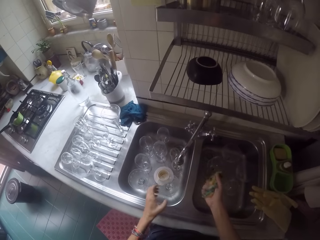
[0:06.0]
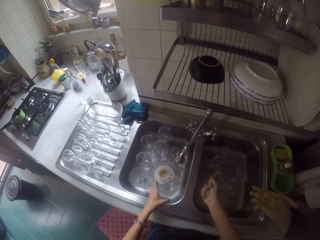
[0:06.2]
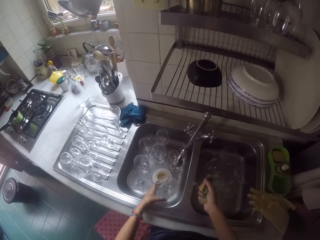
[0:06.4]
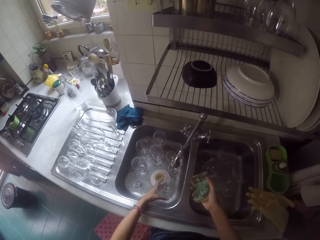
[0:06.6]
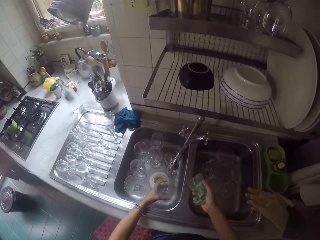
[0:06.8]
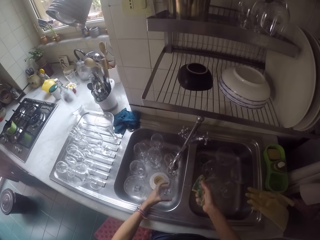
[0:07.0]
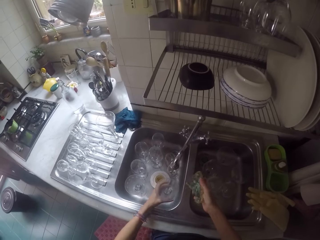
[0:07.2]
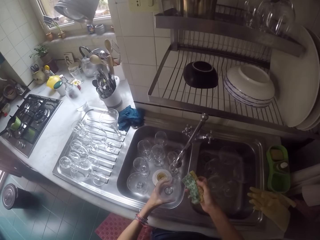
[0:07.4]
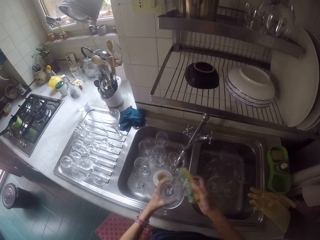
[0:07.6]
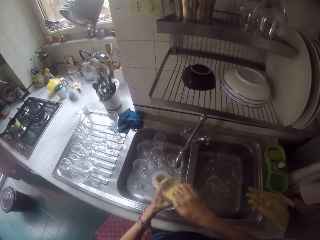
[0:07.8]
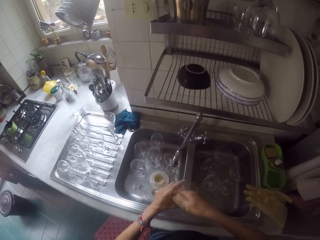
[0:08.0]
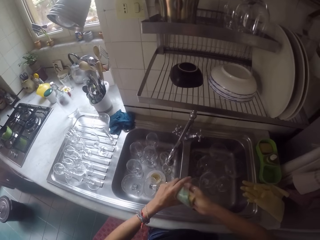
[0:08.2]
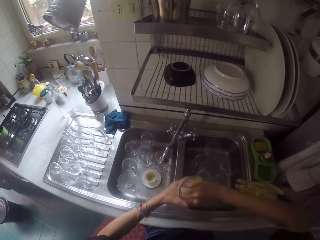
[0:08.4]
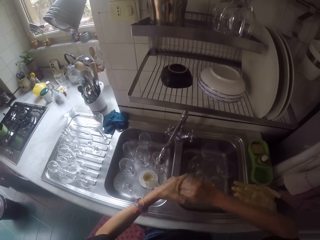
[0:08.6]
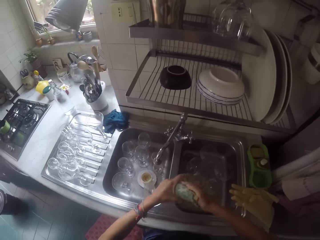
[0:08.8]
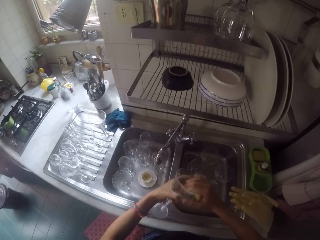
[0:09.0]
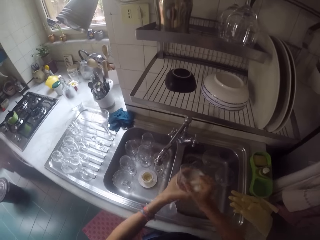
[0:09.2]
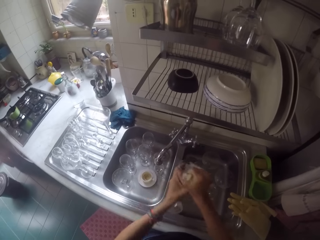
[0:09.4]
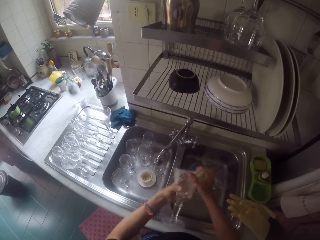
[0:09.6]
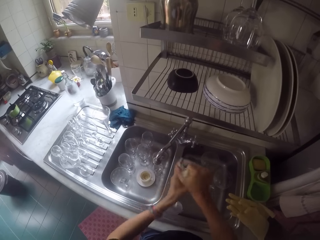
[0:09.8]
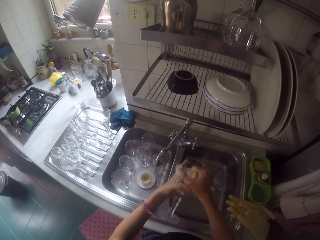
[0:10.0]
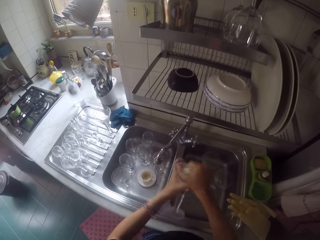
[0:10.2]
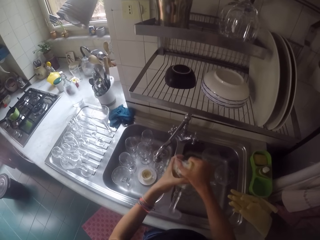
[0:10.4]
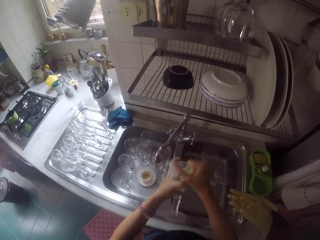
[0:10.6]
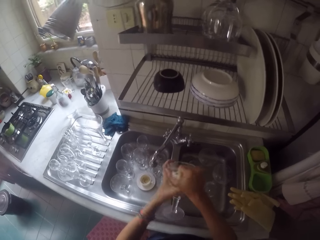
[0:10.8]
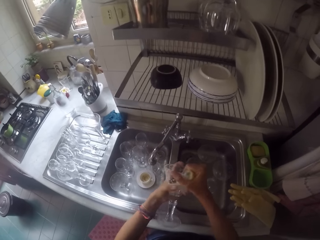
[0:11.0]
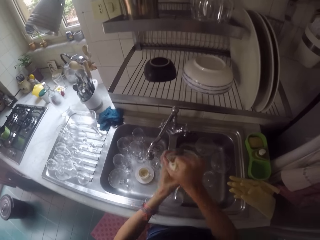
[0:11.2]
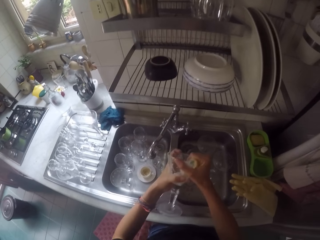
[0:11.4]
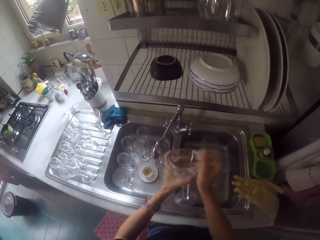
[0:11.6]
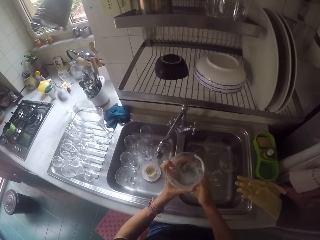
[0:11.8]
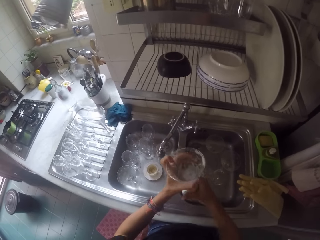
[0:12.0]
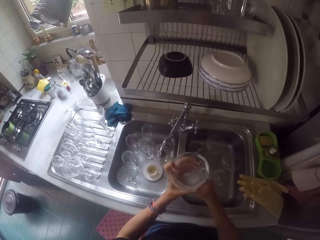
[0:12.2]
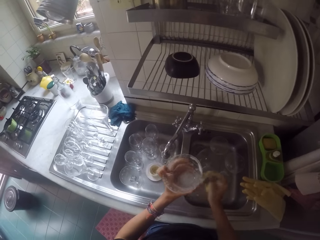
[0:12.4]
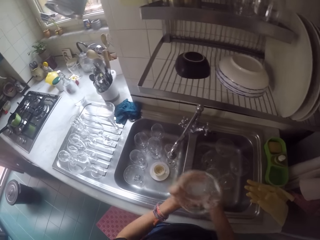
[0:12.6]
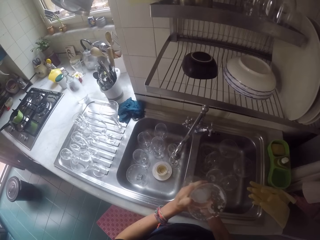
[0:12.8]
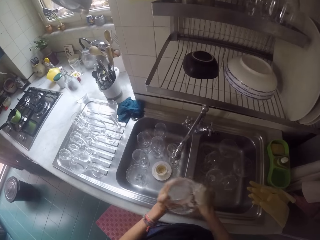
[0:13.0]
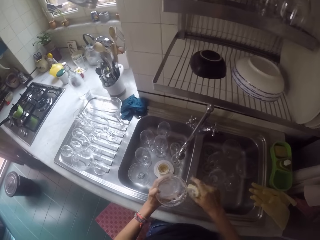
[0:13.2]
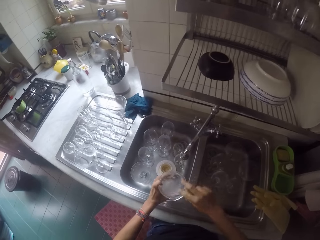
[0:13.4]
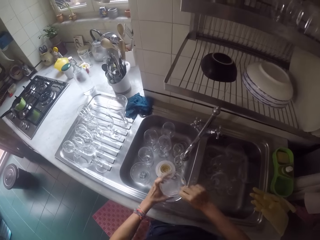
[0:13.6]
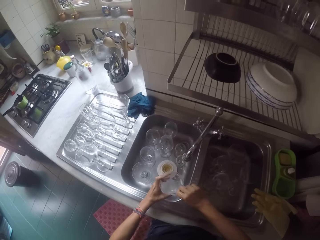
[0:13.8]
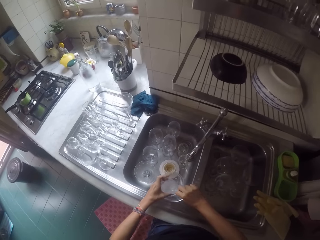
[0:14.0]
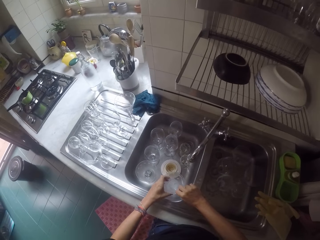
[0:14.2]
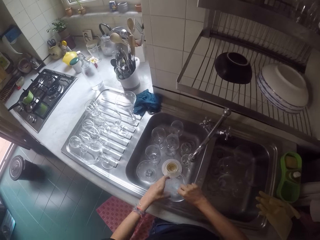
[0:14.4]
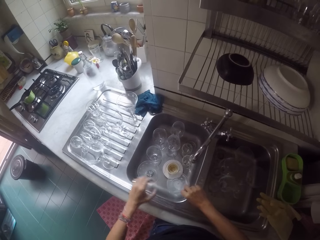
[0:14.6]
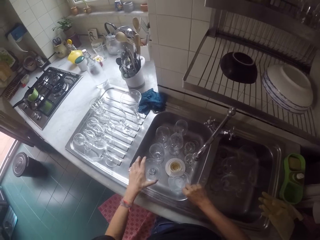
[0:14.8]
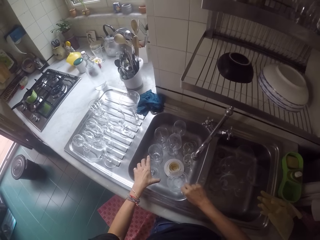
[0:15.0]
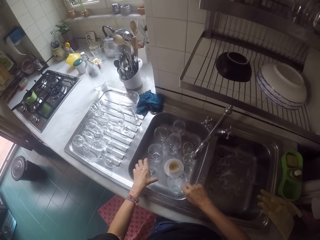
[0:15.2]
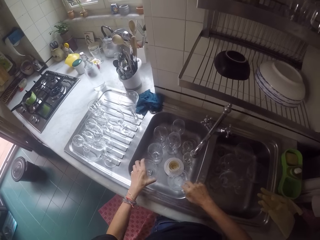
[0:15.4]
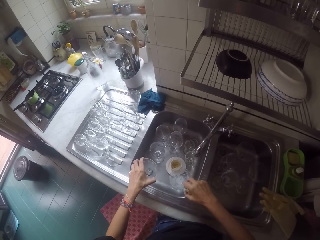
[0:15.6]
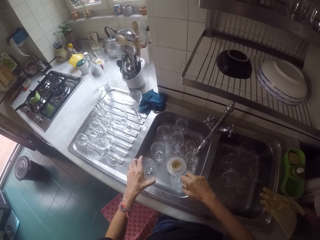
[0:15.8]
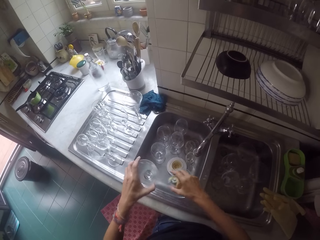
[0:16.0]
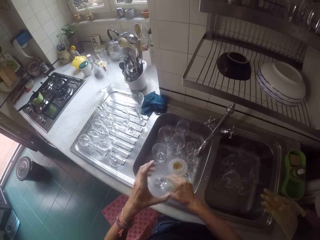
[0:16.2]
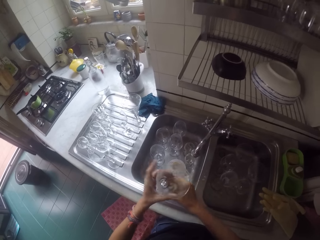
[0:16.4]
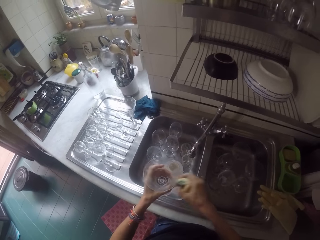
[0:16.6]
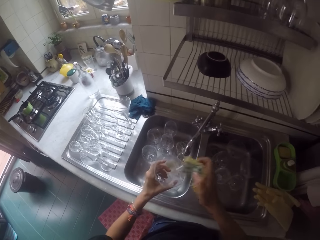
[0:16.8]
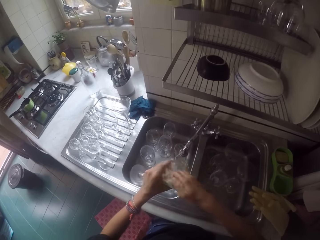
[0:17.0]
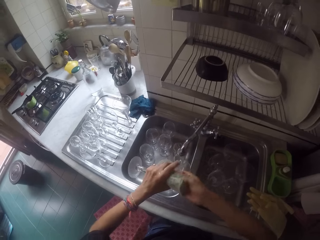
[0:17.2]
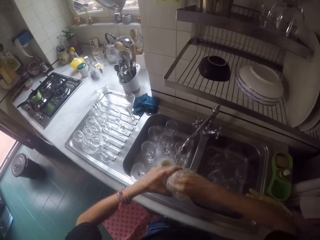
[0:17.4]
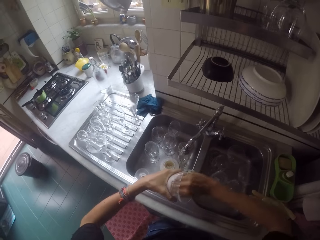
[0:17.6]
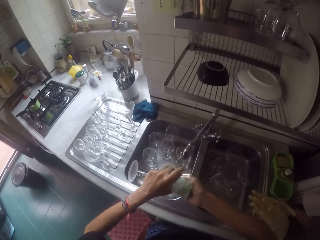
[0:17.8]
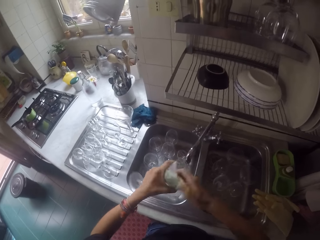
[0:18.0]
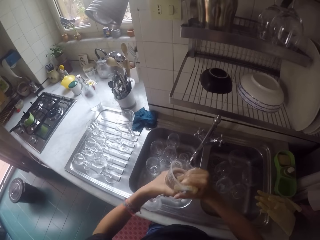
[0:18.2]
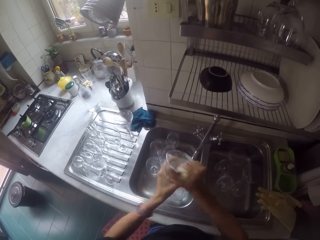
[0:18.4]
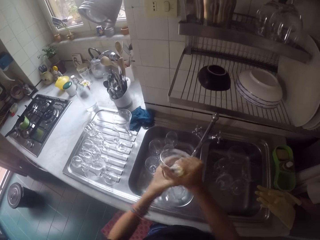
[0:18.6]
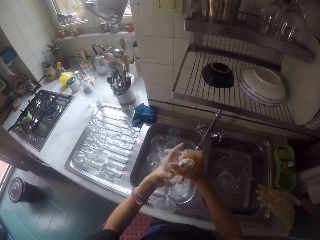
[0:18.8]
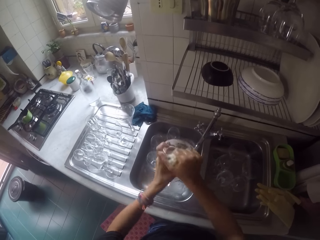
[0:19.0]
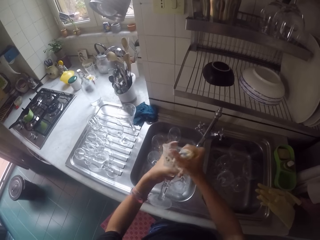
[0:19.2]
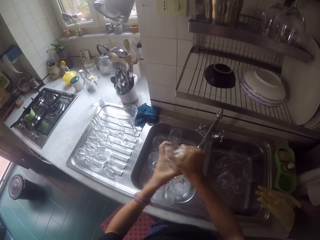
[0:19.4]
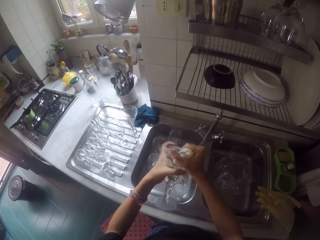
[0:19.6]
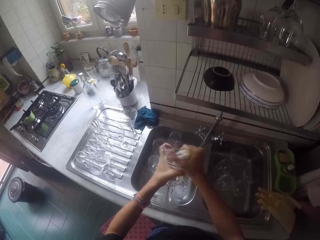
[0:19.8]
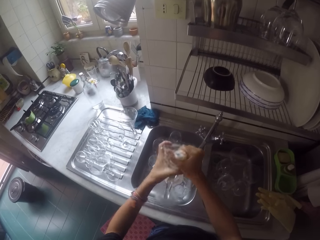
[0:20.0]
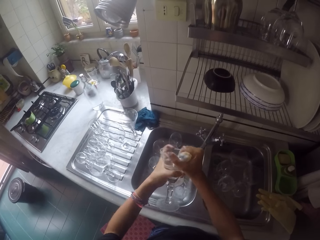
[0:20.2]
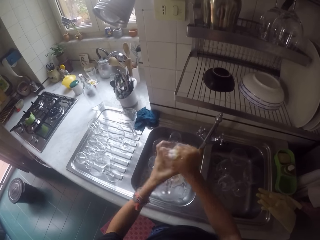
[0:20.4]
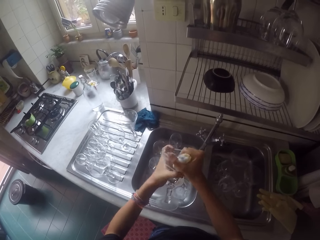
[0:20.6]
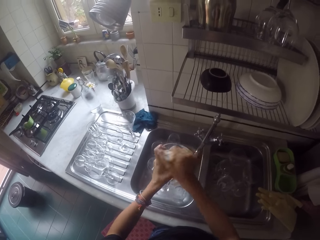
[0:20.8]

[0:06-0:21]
The camera wearer holds the wash sponge on her right hand. She squeezes the sponge with her right hand. She picks up a wine glass in the sink bowl with her left hand. She washes the glass in the sink with the wash sponge. She puts the glass in the sink bowl. She picks up the wine glass in the sink bowl with her left hand. She washes the glass in the sink with the wash sponge.

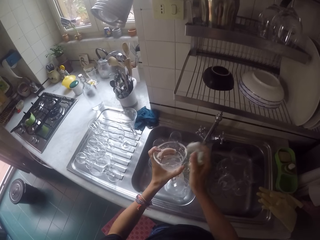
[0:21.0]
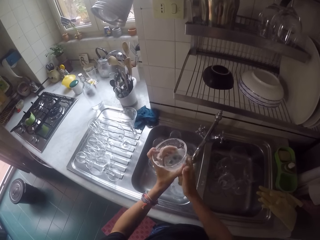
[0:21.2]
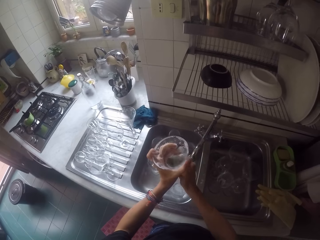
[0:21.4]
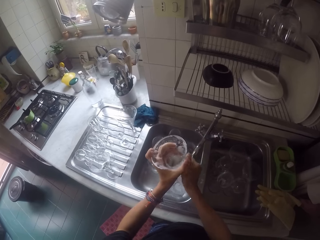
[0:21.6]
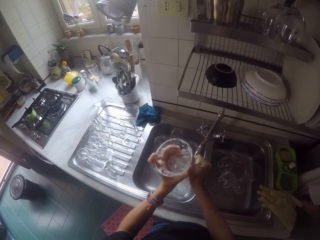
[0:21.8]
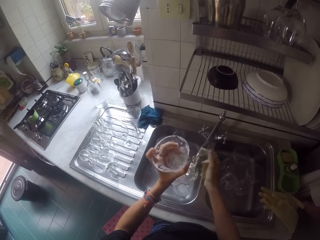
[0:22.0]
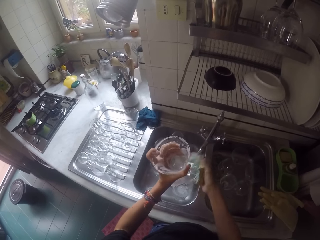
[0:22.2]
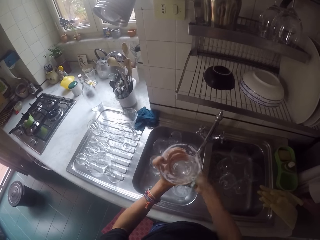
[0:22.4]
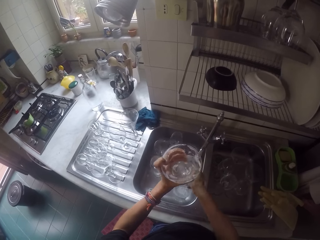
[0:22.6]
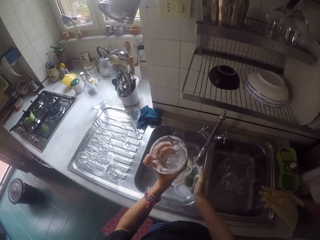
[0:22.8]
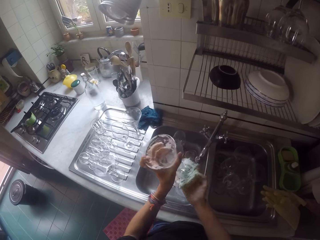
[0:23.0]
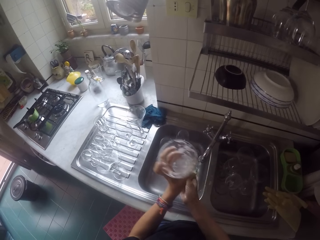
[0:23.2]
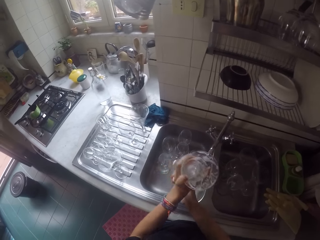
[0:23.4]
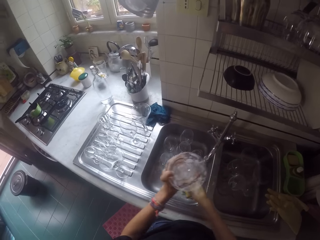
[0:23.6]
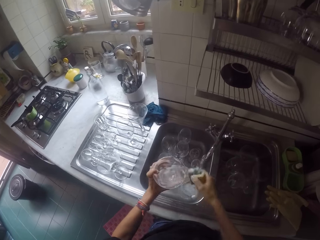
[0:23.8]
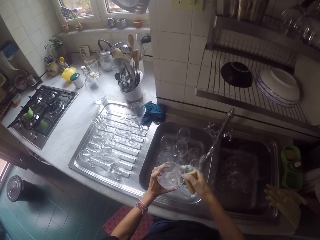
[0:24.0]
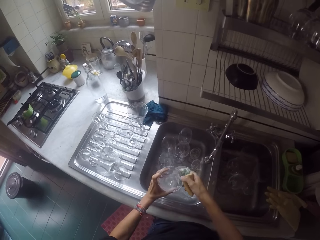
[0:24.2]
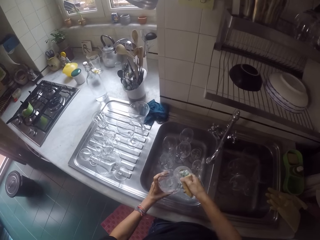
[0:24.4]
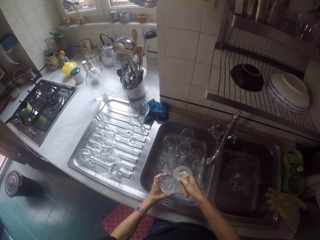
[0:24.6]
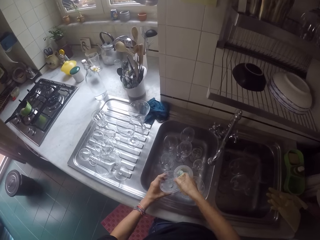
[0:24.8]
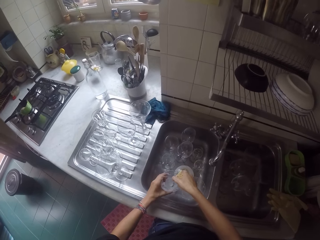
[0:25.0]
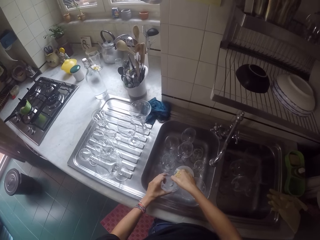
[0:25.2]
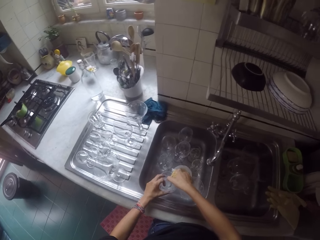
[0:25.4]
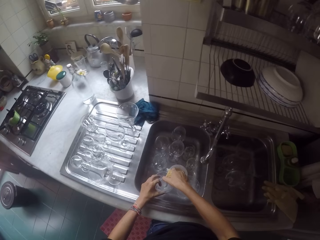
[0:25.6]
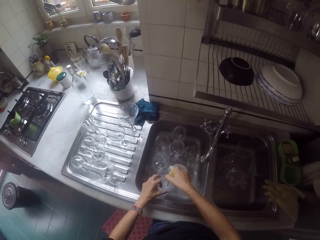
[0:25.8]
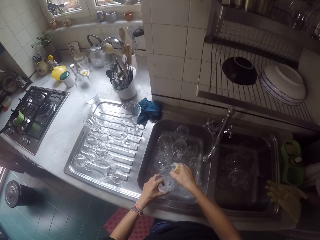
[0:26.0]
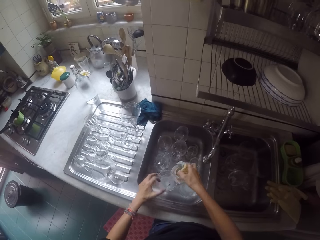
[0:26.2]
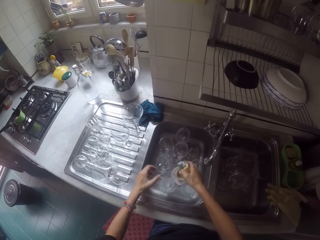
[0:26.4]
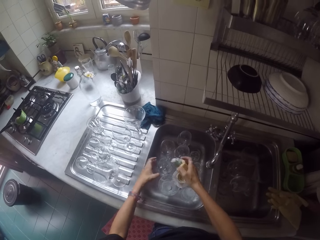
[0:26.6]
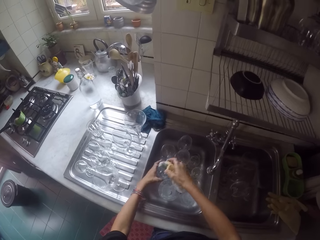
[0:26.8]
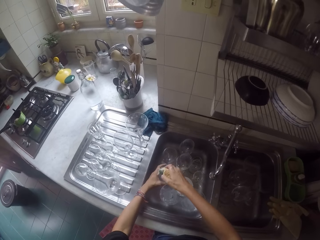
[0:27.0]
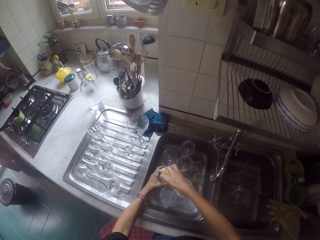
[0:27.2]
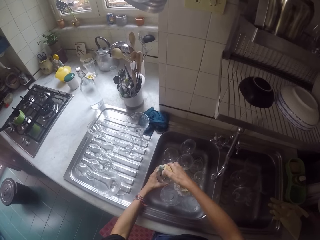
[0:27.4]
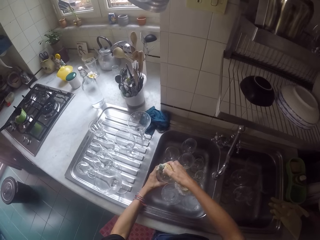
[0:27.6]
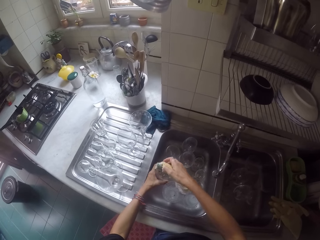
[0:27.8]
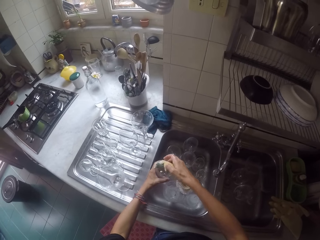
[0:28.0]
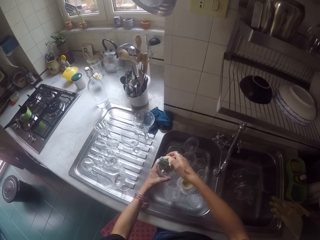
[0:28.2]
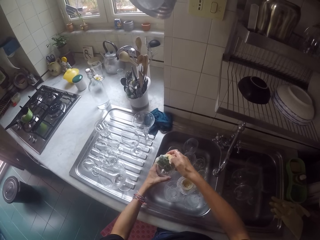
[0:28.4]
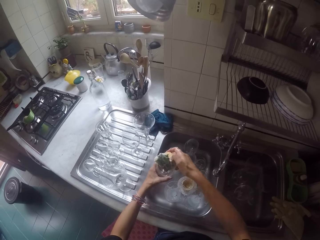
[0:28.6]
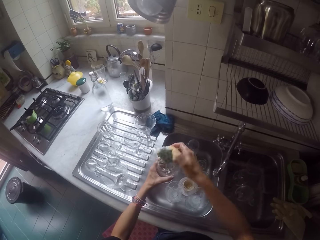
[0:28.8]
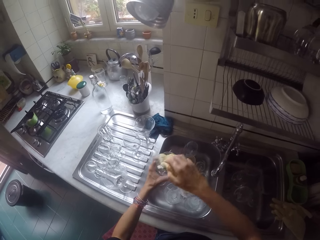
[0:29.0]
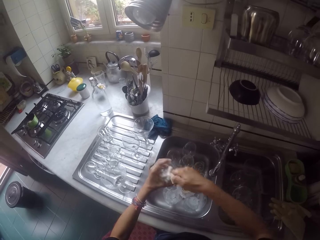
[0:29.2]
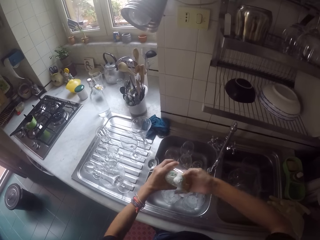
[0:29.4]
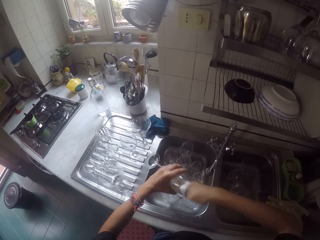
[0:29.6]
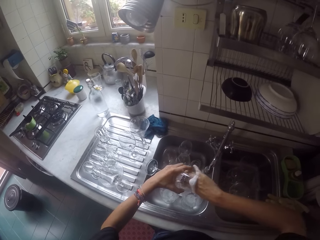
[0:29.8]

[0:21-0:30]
The camera wearer puts the glass in the sink bowl. They pick up the wine glass in the sink bowl with the left hand. They wash the wine glass with the wash sponge.
